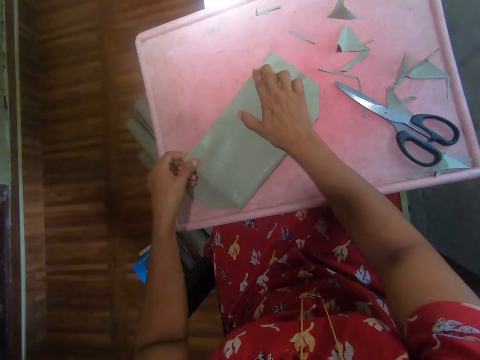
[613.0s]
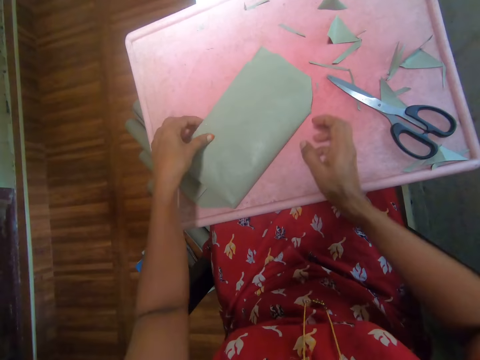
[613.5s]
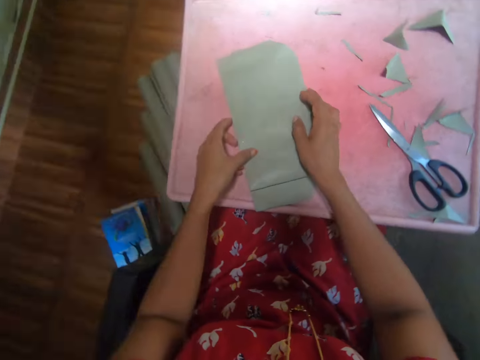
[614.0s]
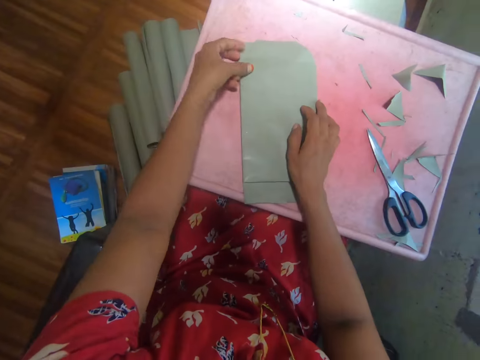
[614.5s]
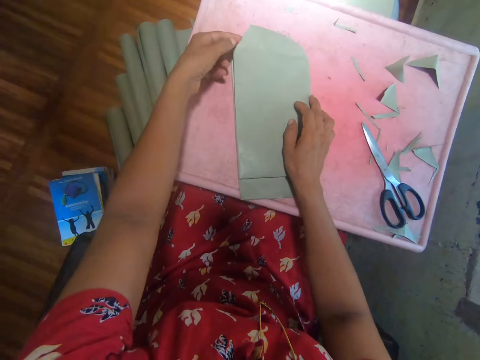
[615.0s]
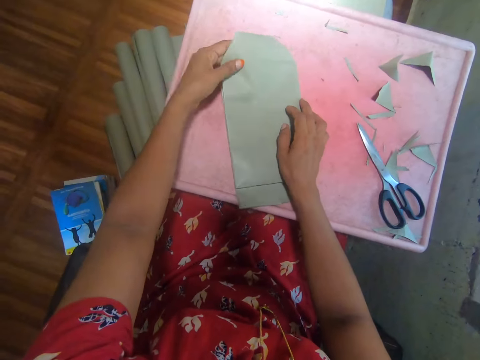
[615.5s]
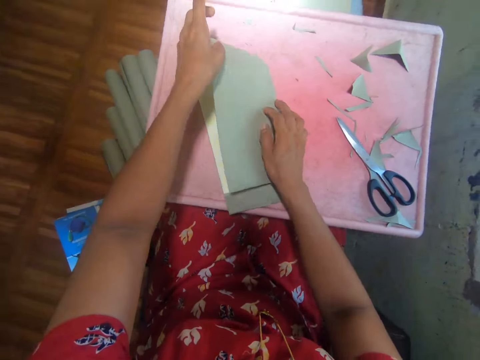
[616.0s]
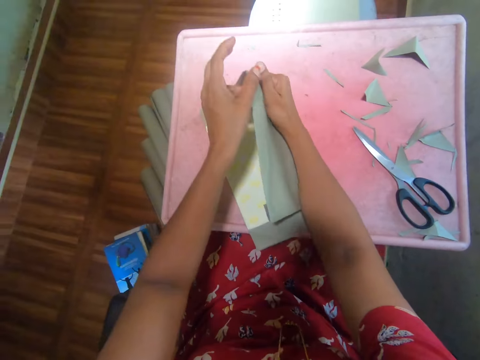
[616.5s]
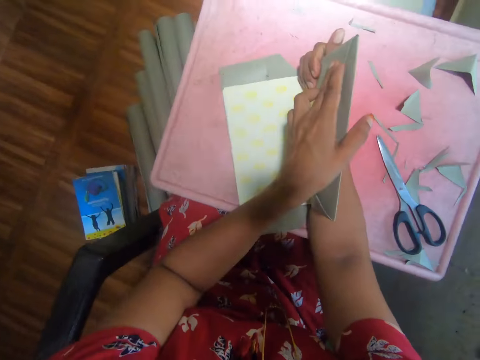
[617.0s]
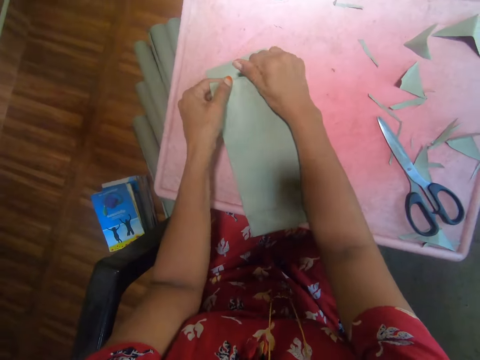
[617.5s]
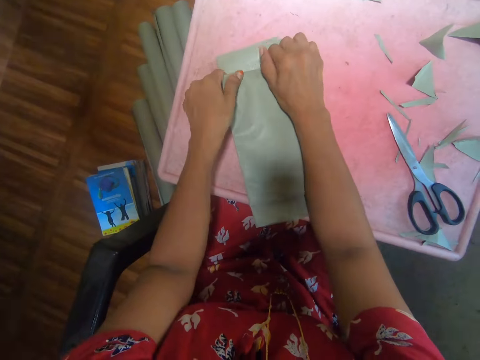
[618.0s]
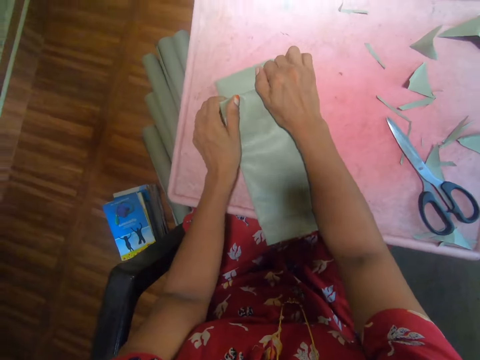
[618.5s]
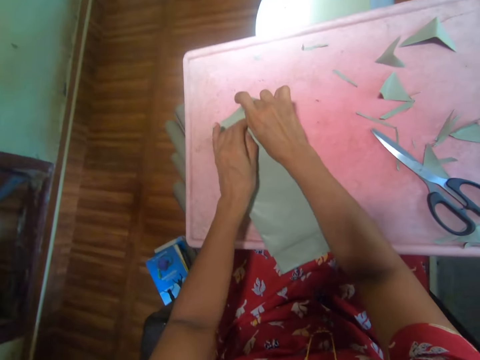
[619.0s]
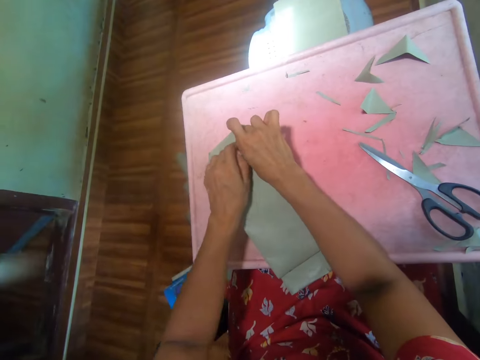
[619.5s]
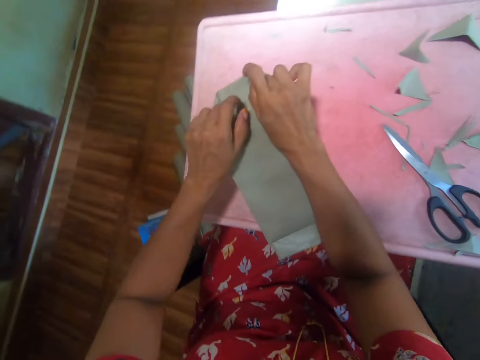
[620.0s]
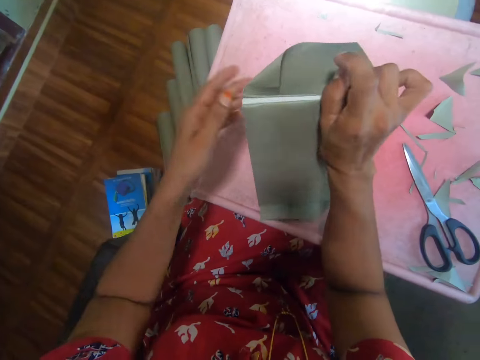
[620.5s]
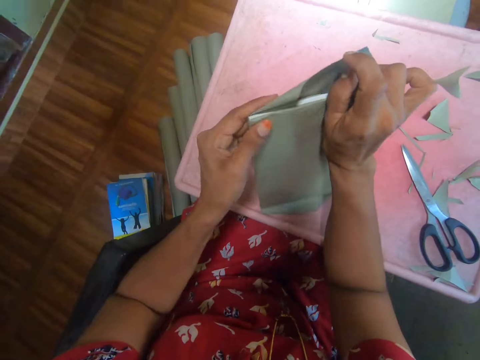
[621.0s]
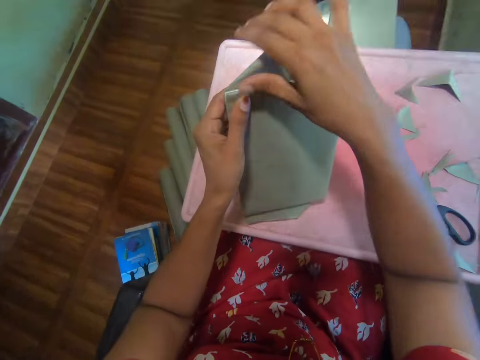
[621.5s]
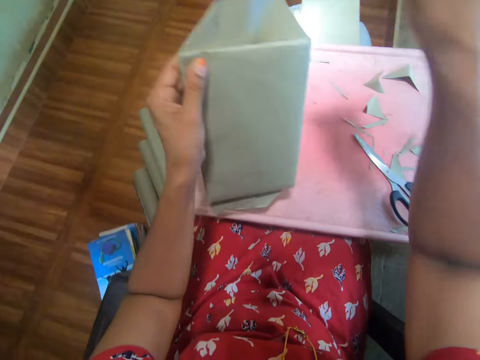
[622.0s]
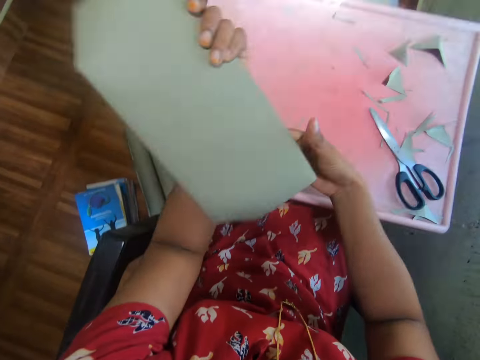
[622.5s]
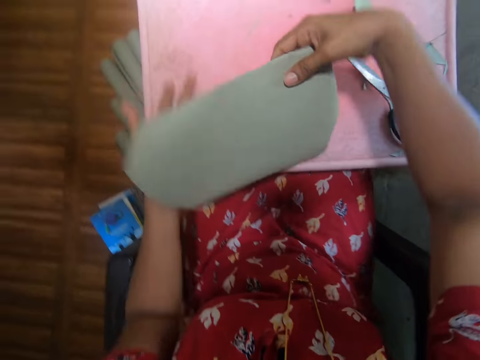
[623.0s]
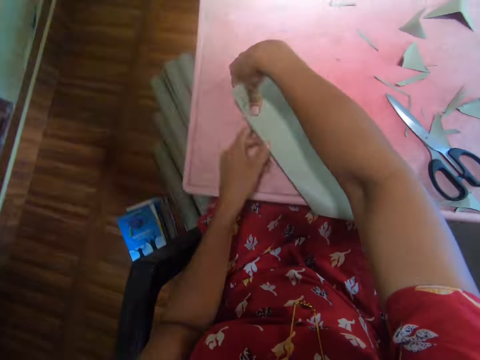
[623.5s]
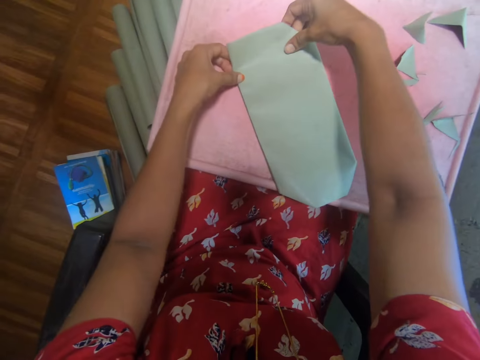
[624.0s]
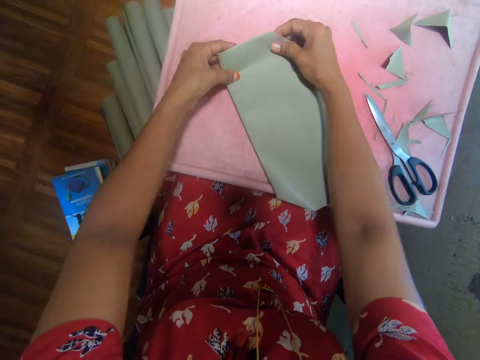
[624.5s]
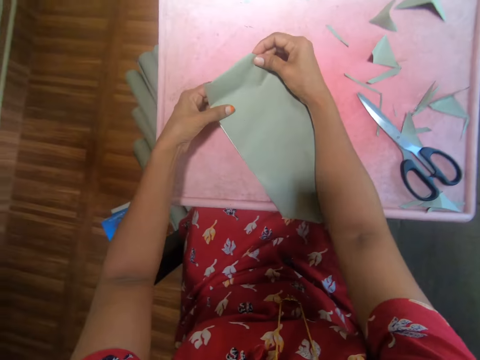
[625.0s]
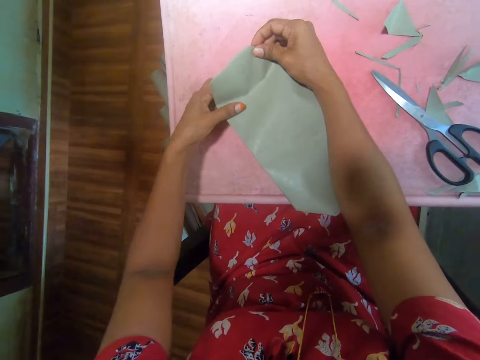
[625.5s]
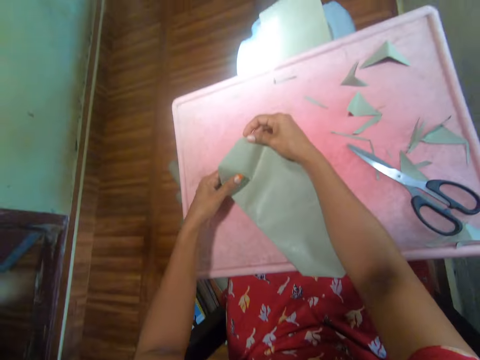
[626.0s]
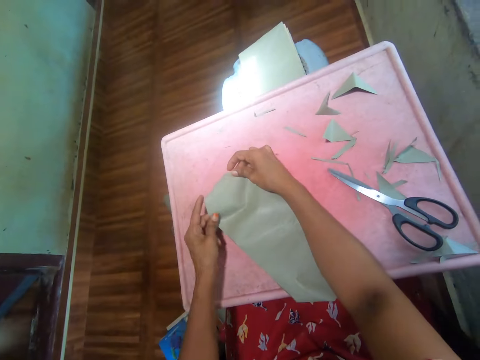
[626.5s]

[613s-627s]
The camera wearer holds the cover. She turns the book. She folds the cover of the book. She covers the book. She puts the book vertically. She moves her hand through the cover. She turns the book. She moves her hand through the cover.

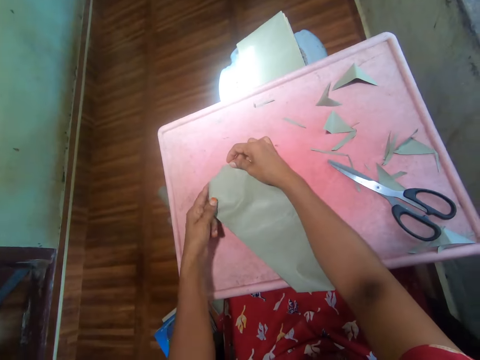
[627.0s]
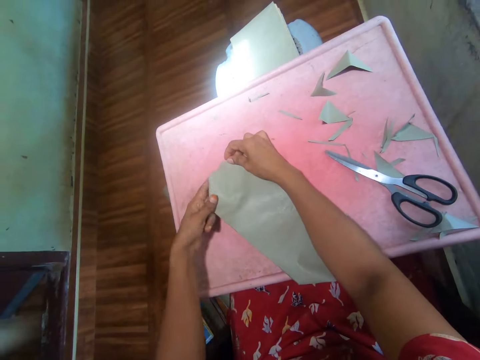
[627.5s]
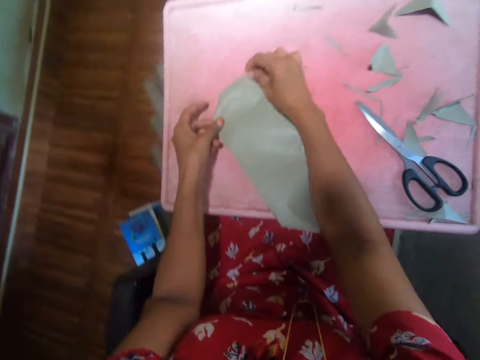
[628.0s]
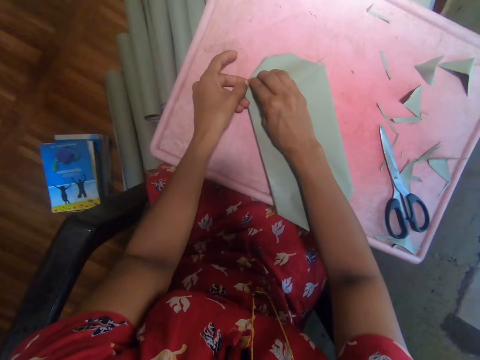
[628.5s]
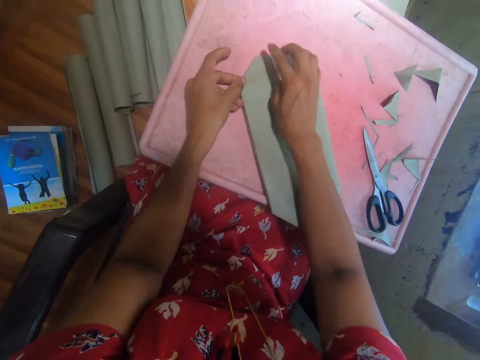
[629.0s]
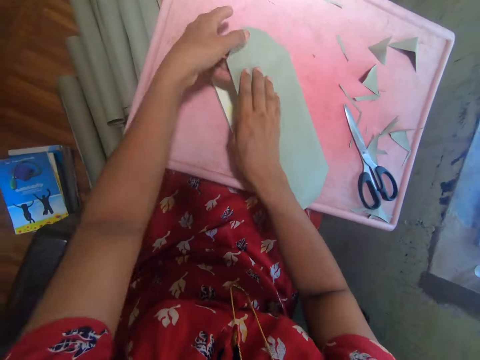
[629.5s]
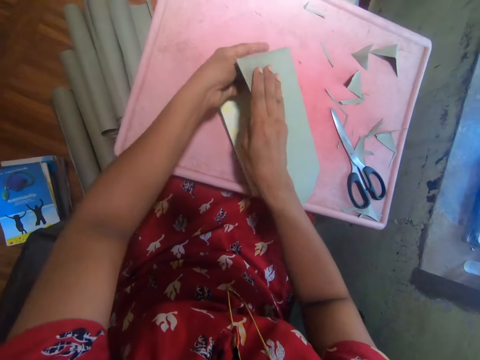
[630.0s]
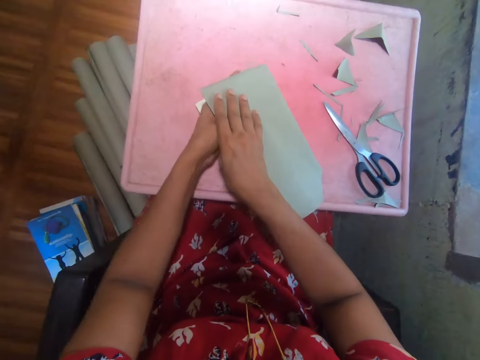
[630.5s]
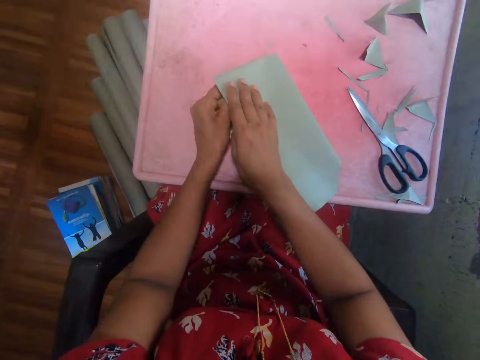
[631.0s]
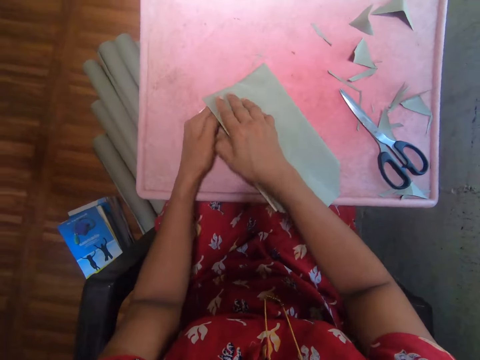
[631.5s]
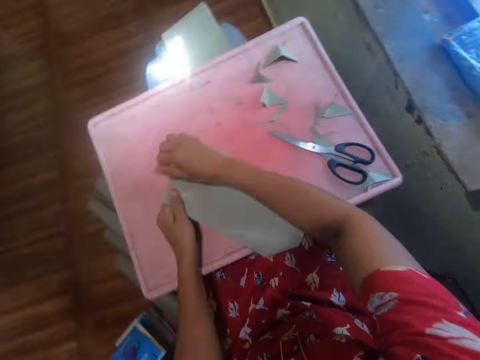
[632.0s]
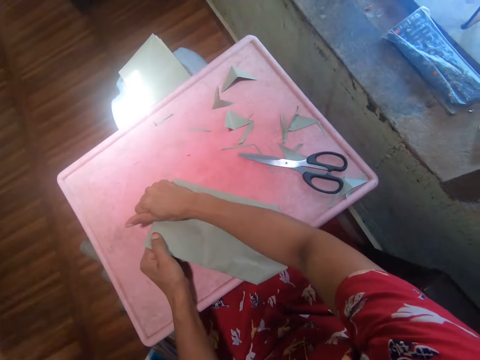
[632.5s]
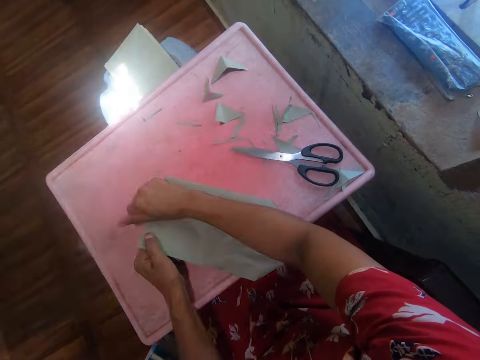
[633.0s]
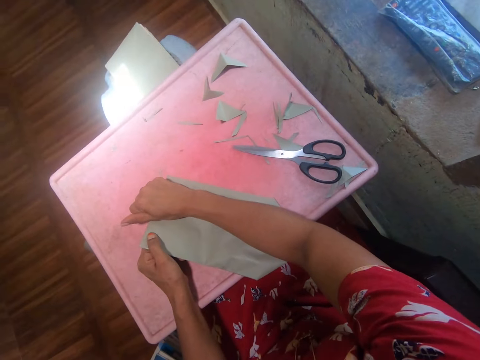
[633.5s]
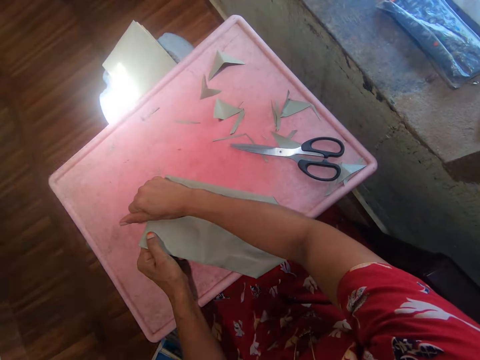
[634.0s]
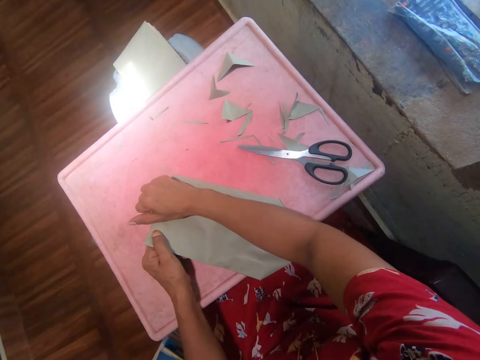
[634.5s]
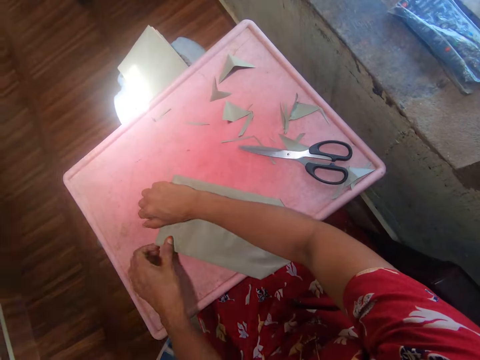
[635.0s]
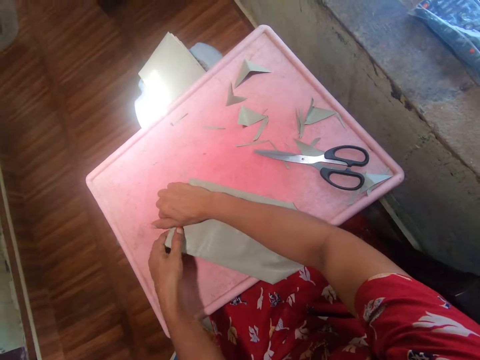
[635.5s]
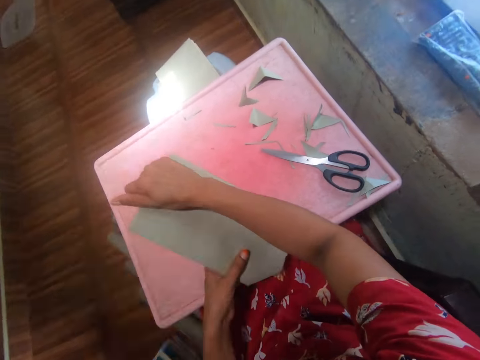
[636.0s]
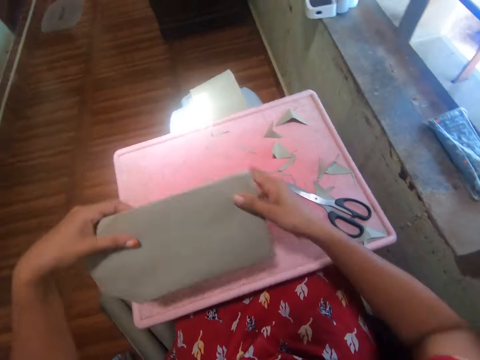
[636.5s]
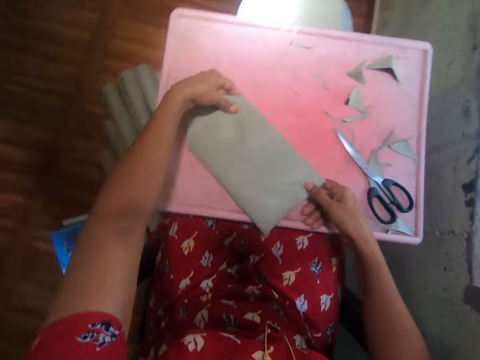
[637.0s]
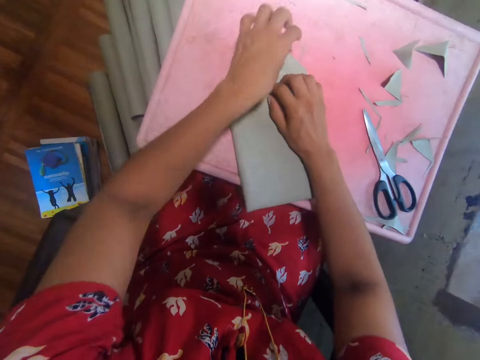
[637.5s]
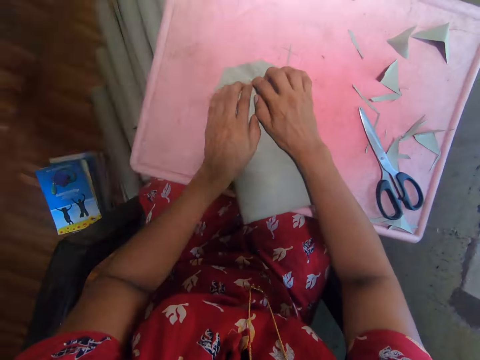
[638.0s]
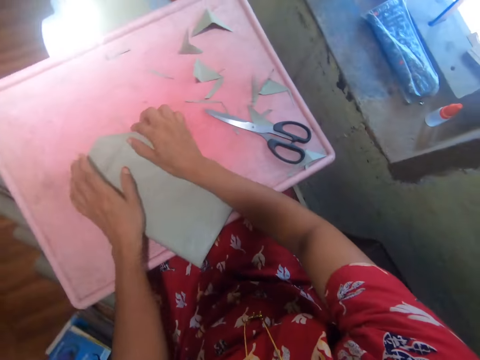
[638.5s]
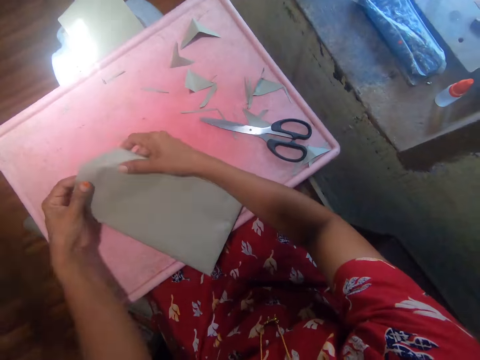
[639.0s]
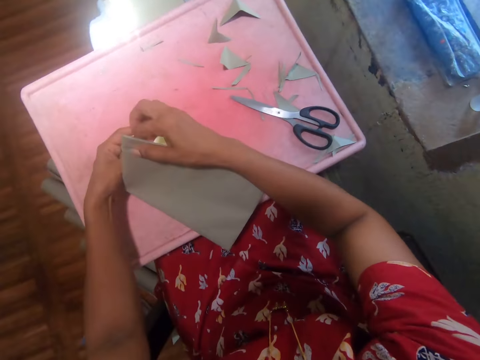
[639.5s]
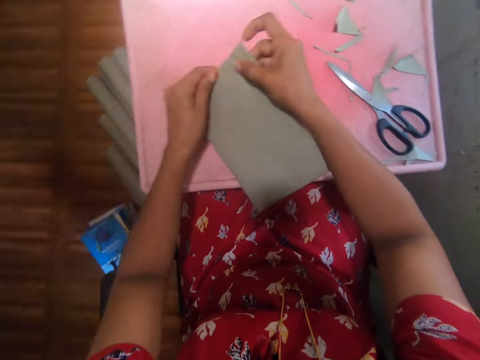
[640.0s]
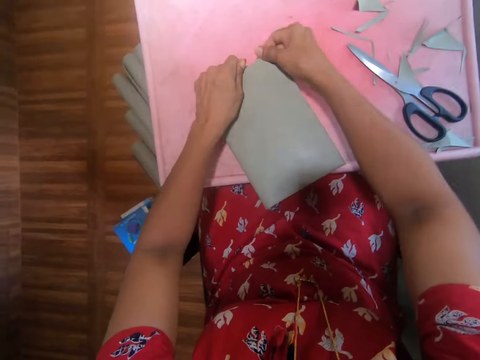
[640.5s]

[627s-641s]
The camera wearer folds the cover of the book. She moves her hand through the cover. She holds the back side of the book. She folds the cover of the book. She places her wrist on top of the cover. She turns the book. She folds the cover of the book.
